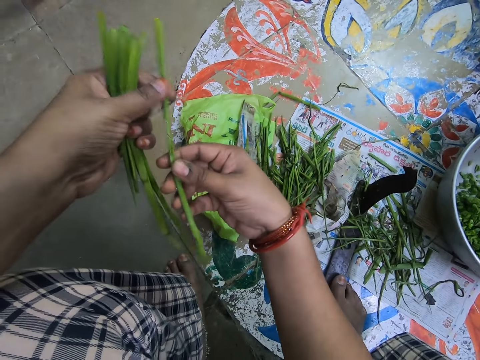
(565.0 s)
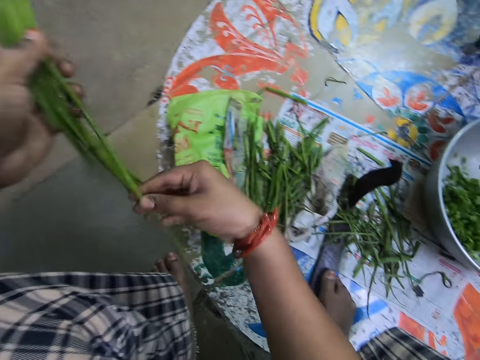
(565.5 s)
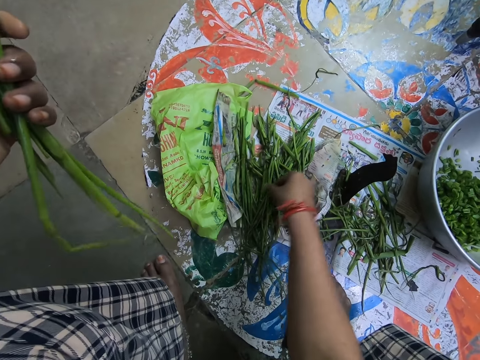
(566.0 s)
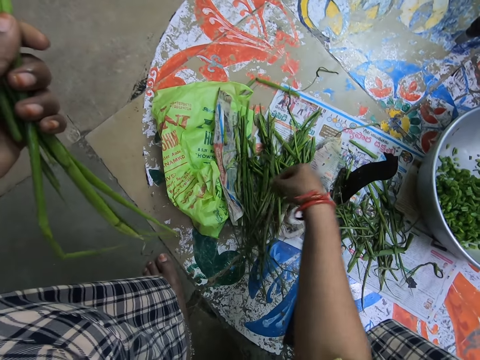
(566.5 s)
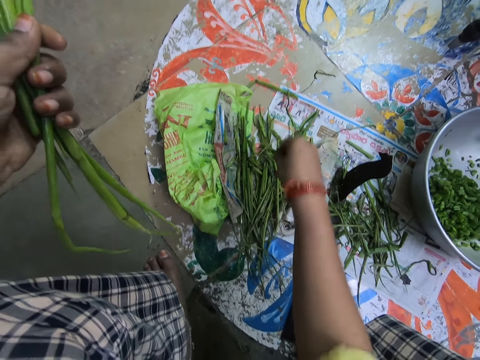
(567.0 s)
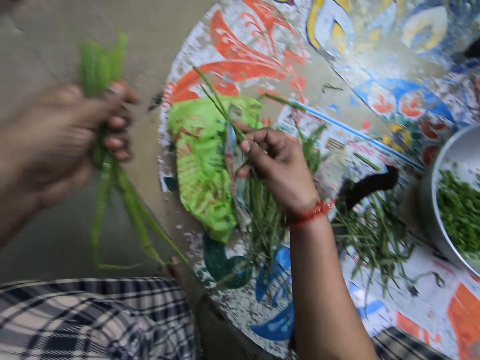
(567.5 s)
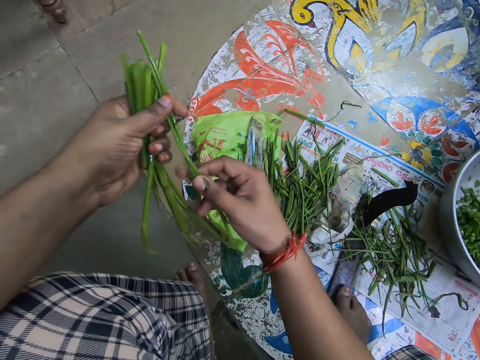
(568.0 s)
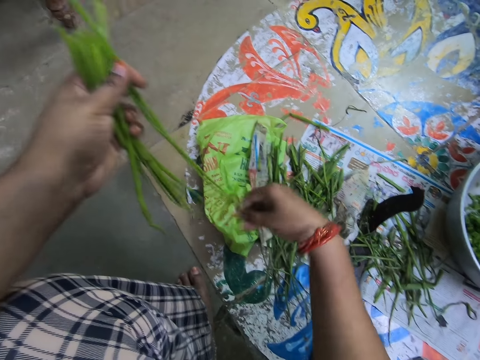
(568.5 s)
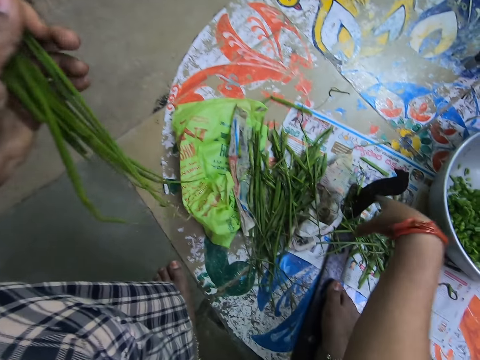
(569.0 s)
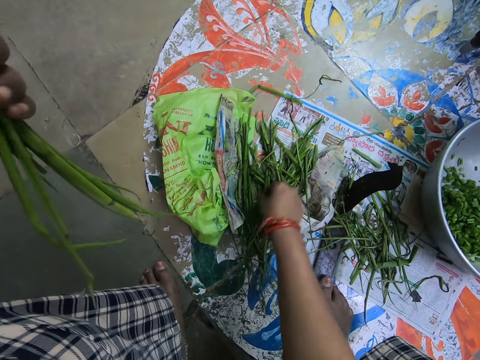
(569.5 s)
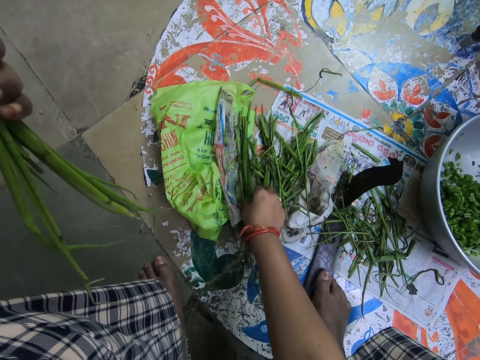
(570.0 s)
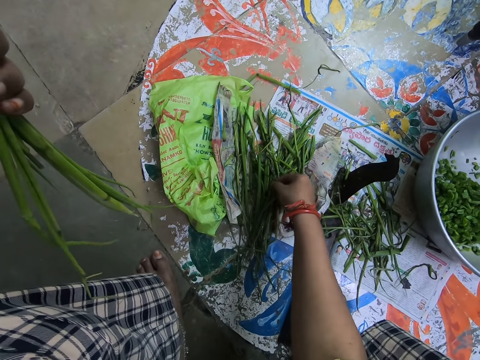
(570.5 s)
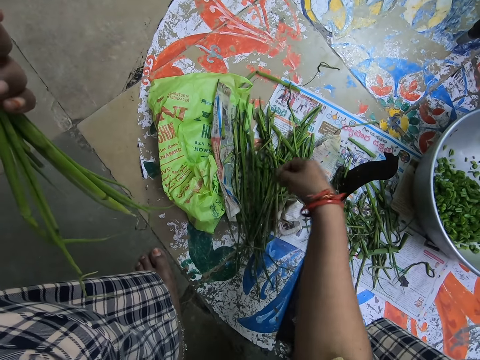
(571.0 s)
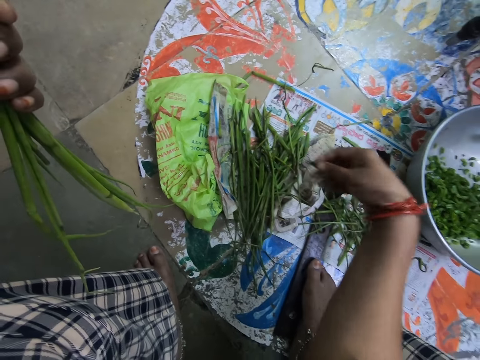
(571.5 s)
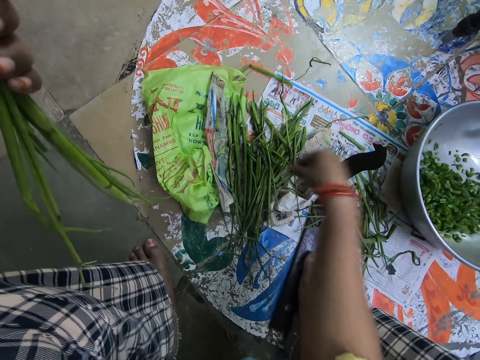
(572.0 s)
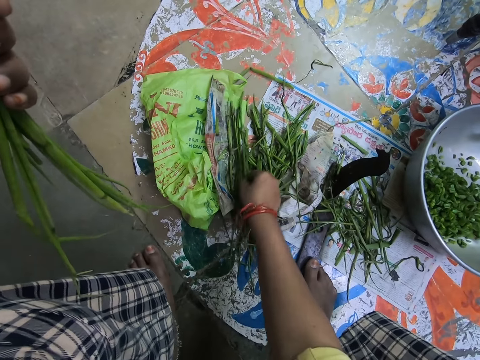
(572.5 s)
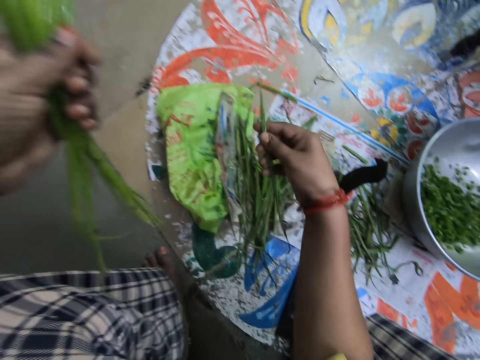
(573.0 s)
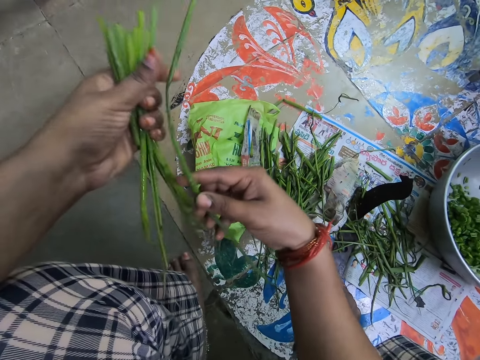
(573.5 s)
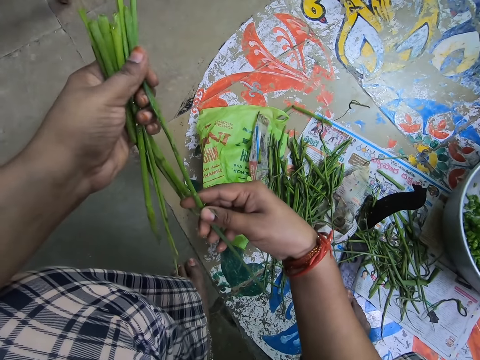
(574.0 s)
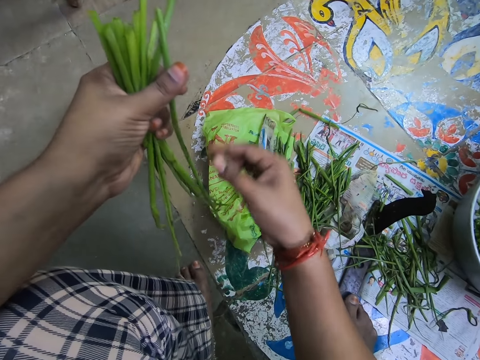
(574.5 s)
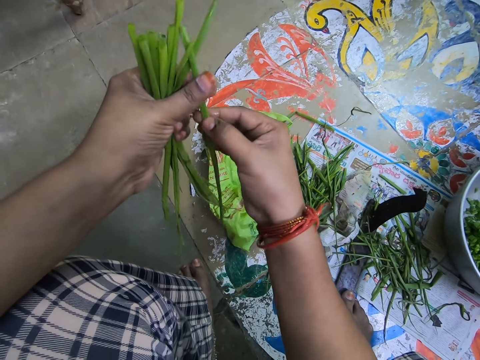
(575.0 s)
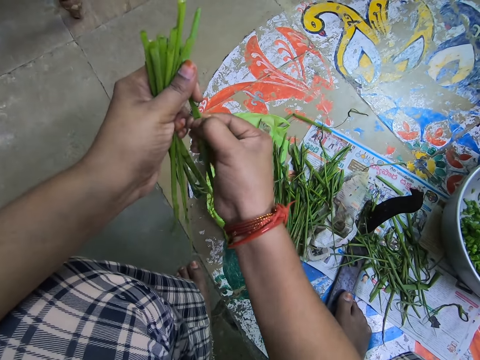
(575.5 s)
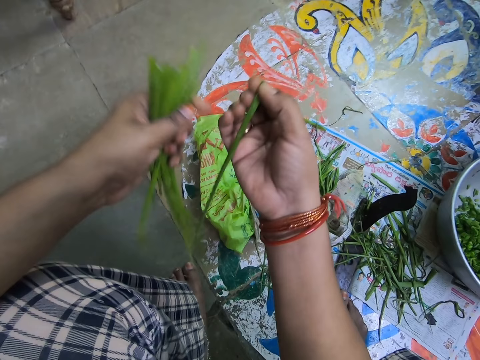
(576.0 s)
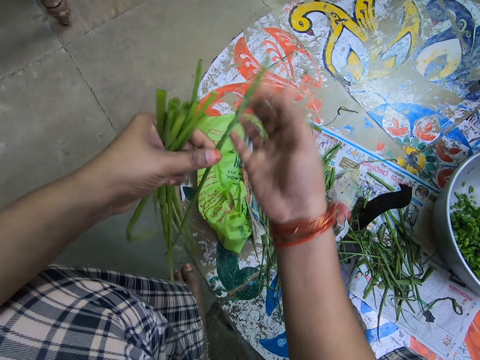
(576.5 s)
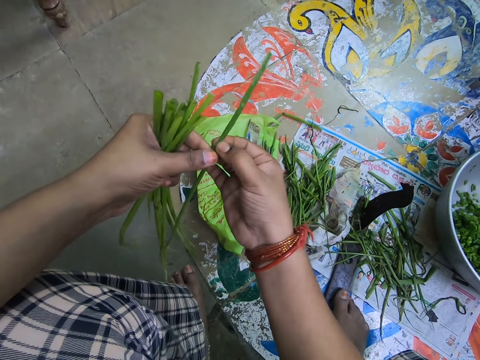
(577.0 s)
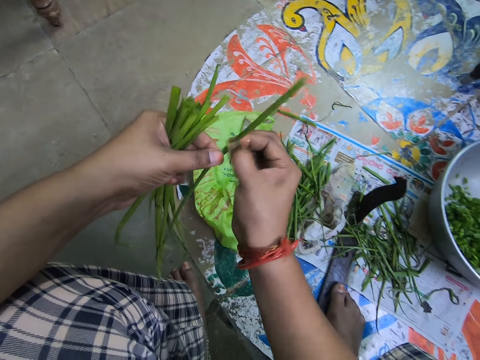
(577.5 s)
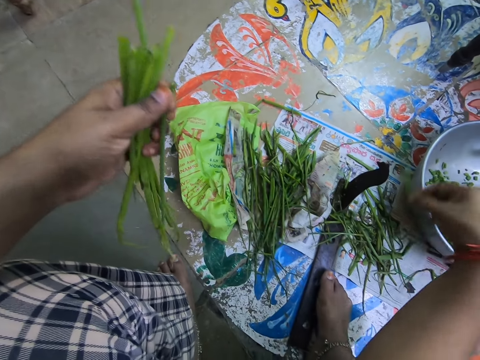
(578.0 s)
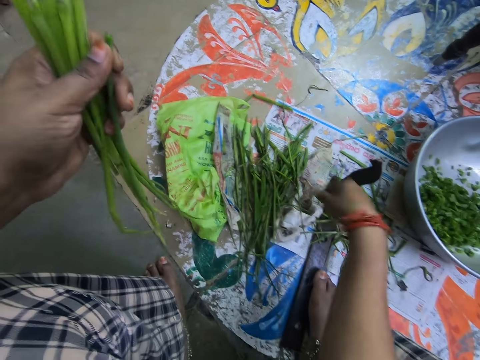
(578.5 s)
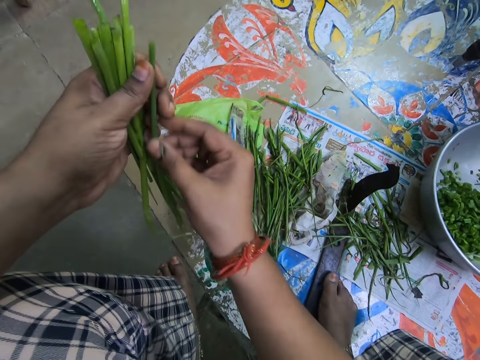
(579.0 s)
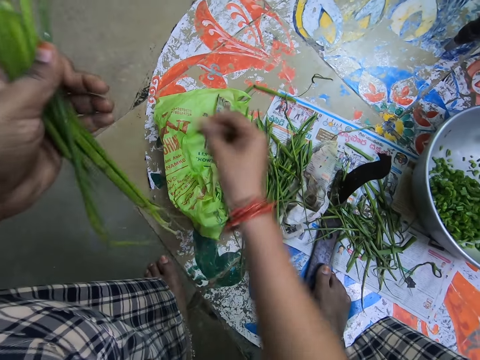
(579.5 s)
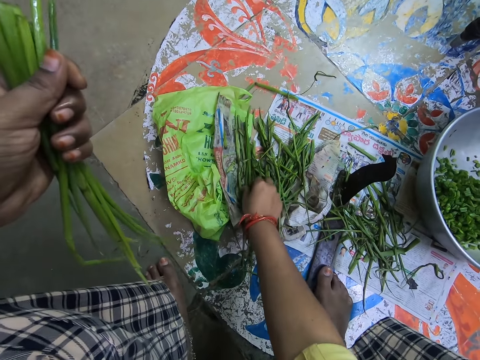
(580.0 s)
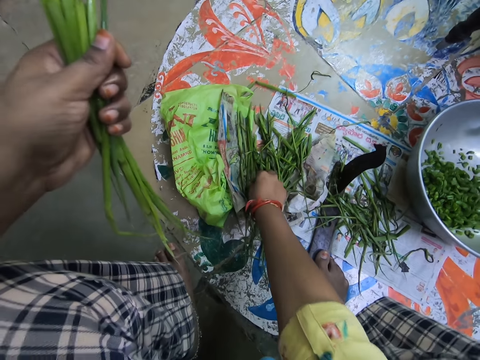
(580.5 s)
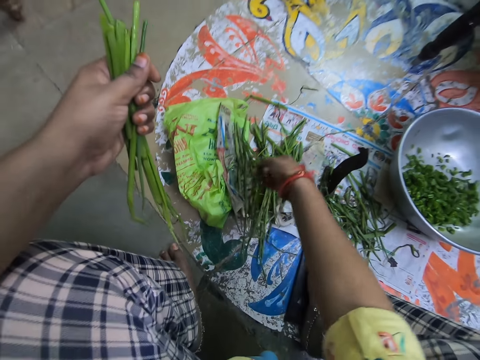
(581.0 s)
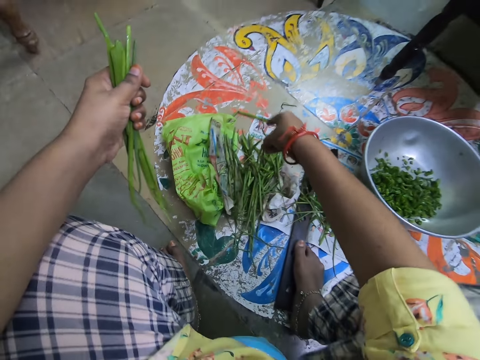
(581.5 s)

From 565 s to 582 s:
The camera wearer puts something together. They pick up something. They put something together. They pick up something. They drop something. They pick up something. They put something together. They cut something. They move something on the hands. They cut something. They drop something. They move something on the hands. They pick up something.

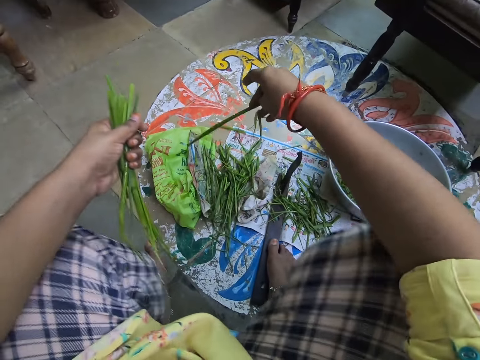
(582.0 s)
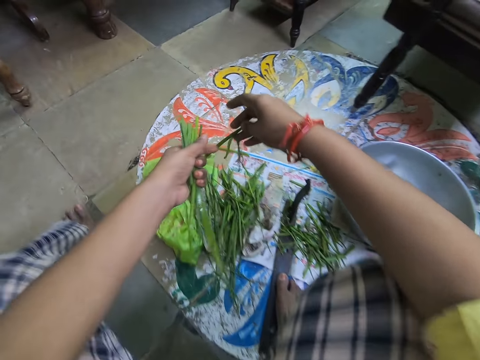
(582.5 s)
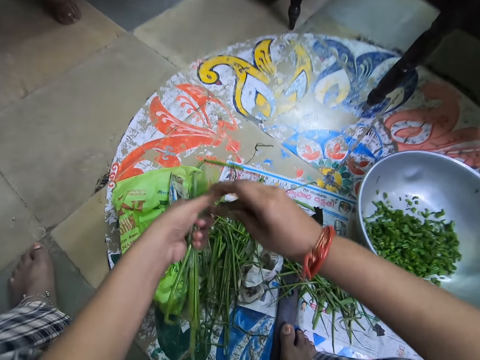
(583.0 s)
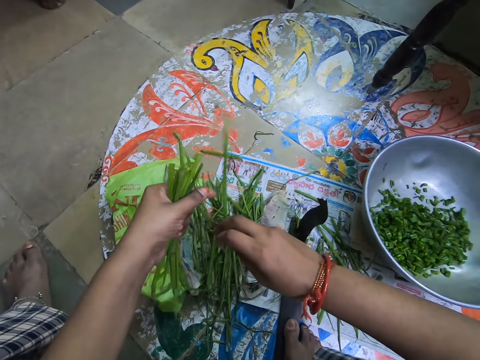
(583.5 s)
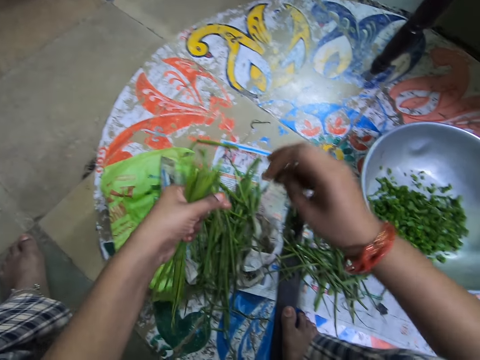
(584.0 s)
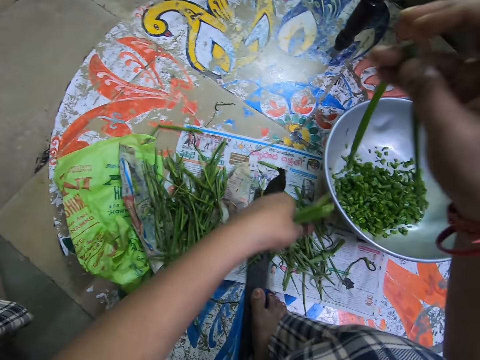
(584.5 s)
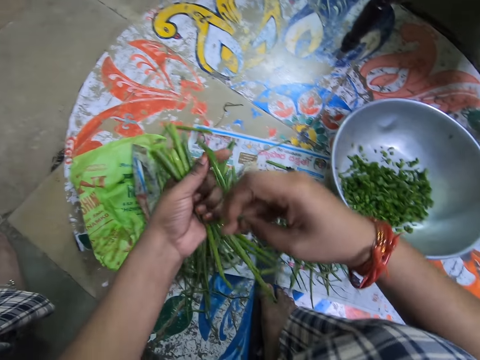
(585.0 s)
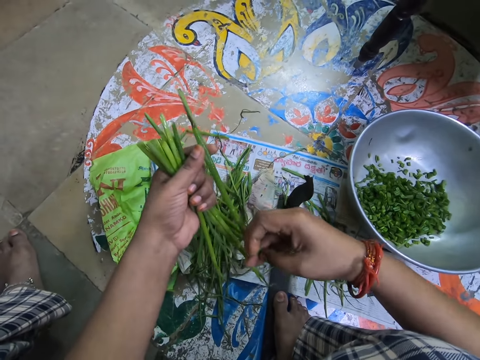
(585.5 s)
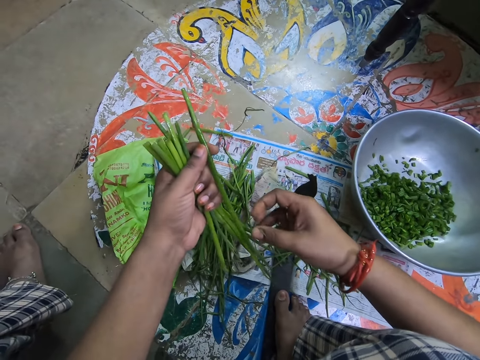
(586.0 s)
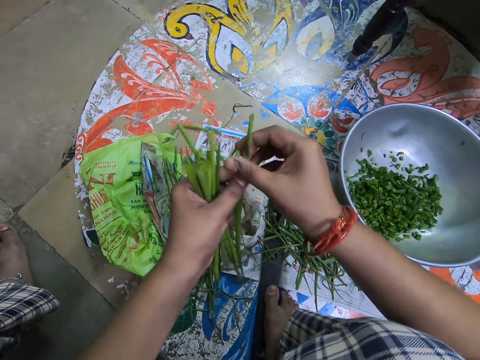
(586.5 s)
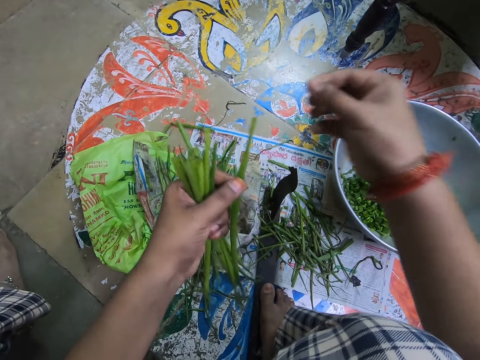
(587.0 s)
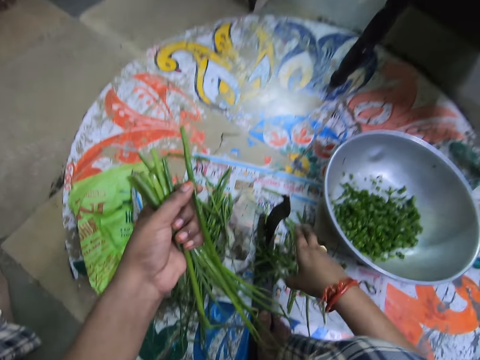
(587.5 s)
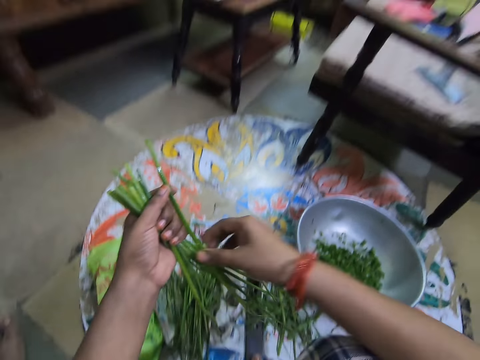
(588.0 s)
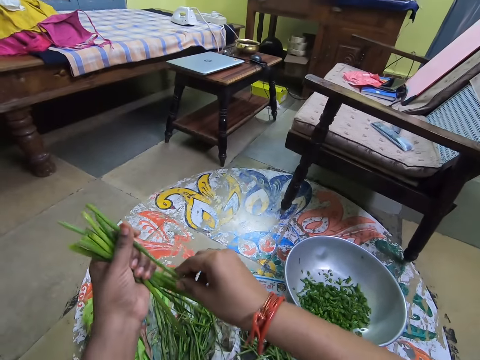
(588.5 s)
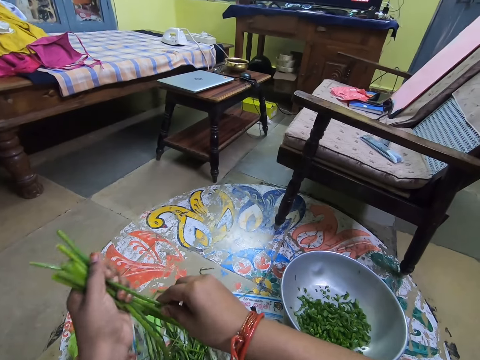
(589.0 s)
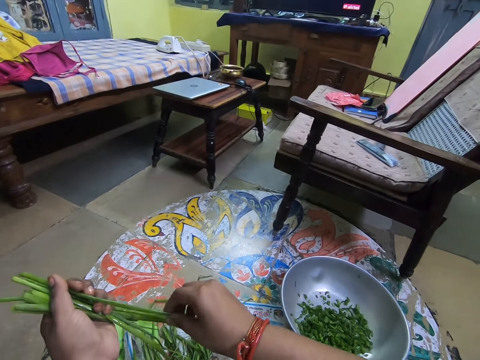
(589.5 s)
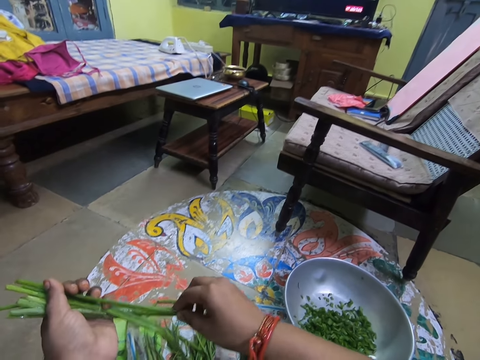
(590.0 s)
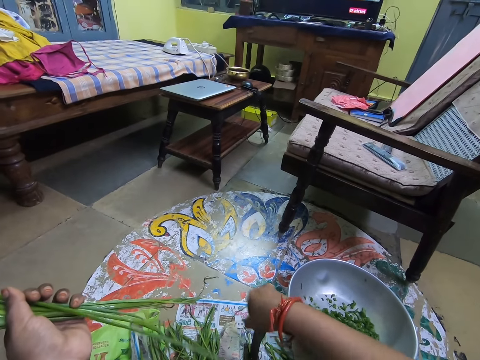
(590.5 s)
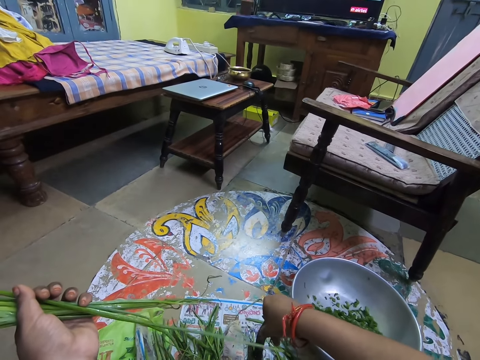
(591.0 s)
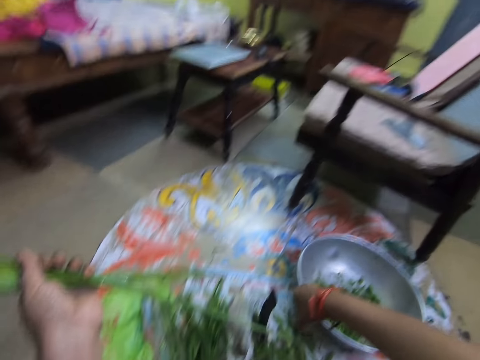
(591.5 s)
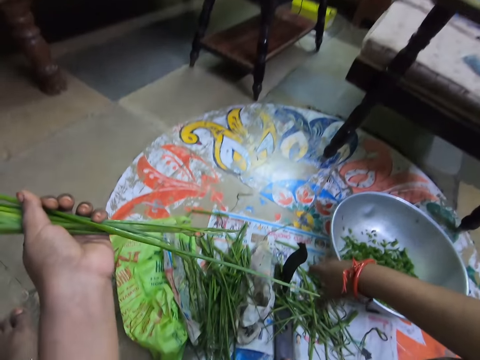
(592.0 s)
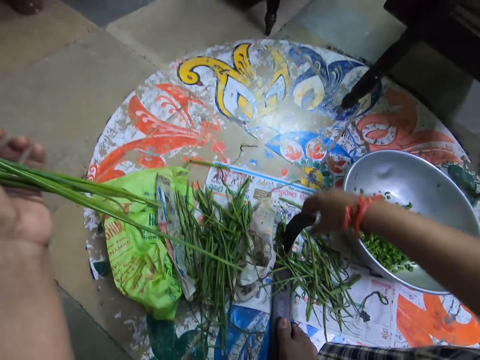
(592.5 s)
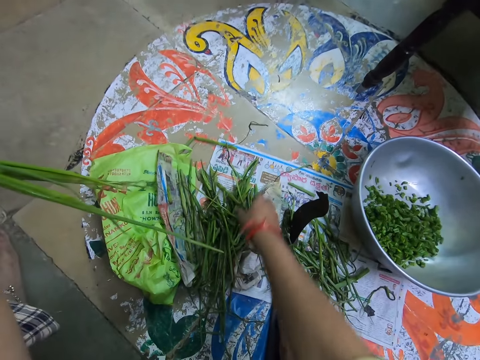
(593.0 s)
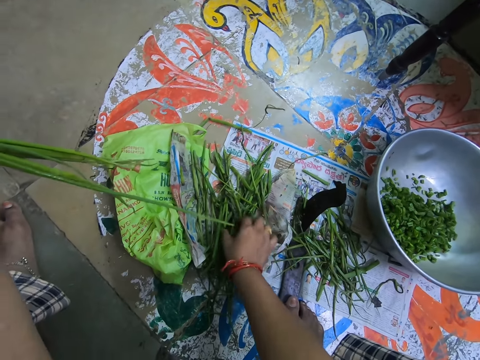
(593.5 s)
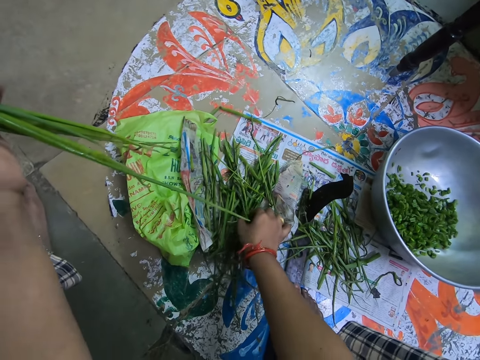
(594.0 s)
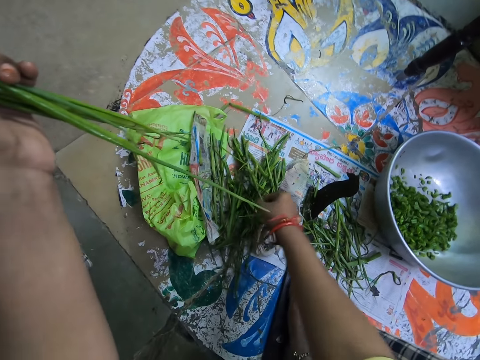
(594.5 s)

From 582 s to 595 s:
The camera wearer touches something. They drop something. They hold something with the left hand. They wipe something. They shake their hand. They look around the room. They shake their hand. They pick up something.
